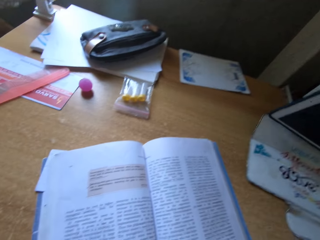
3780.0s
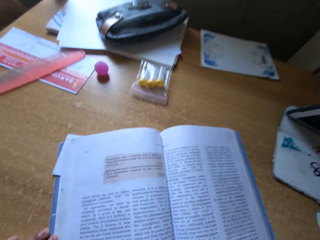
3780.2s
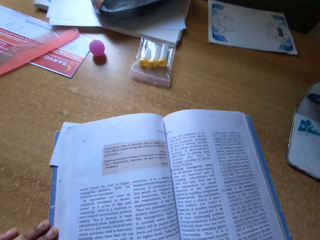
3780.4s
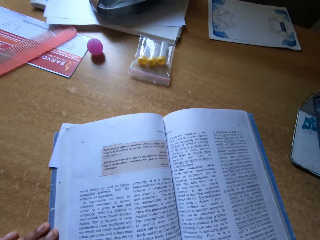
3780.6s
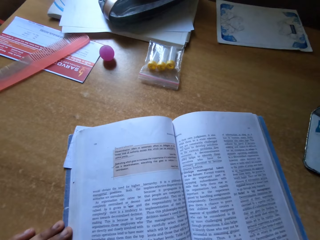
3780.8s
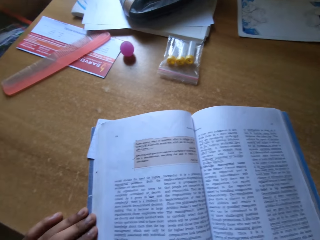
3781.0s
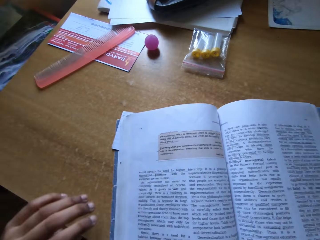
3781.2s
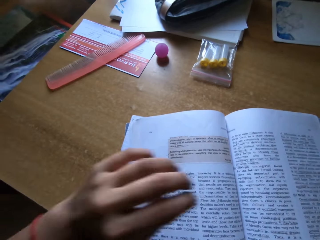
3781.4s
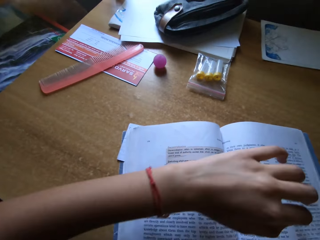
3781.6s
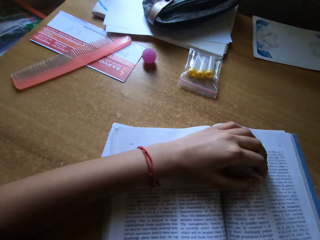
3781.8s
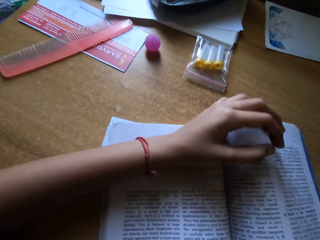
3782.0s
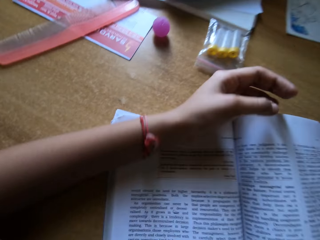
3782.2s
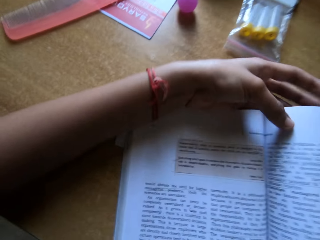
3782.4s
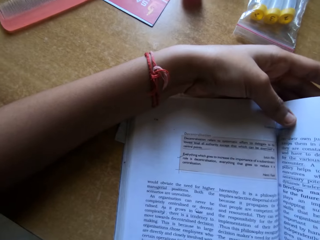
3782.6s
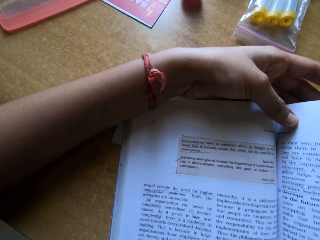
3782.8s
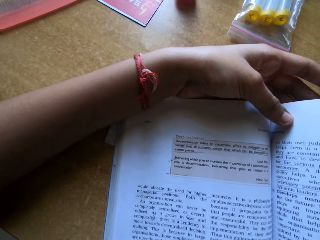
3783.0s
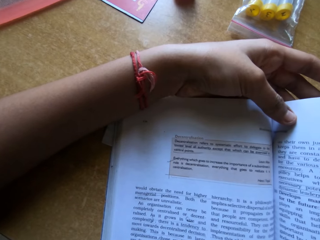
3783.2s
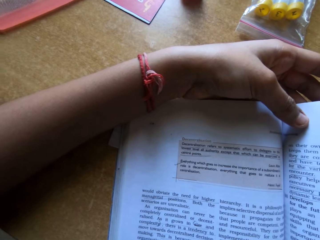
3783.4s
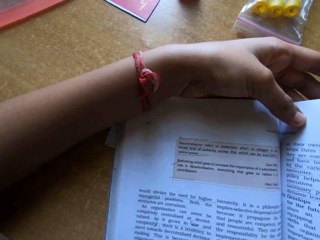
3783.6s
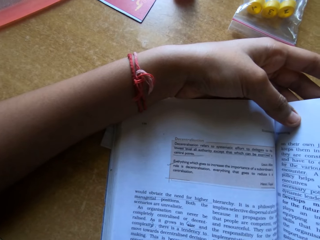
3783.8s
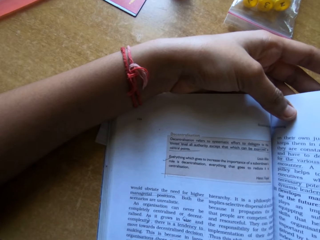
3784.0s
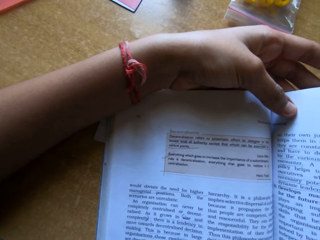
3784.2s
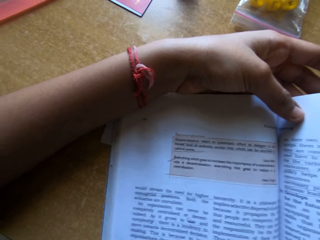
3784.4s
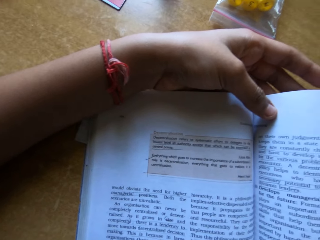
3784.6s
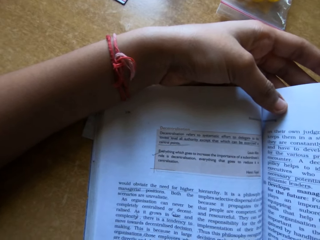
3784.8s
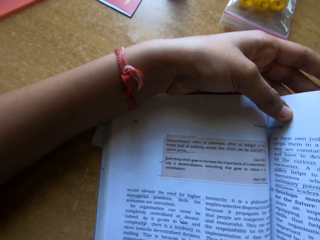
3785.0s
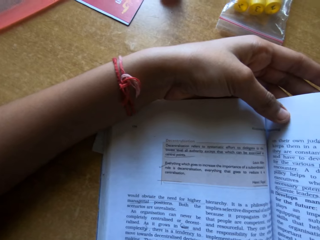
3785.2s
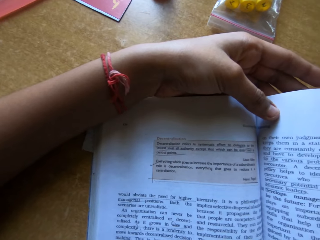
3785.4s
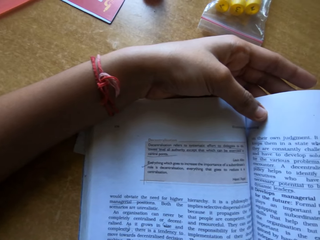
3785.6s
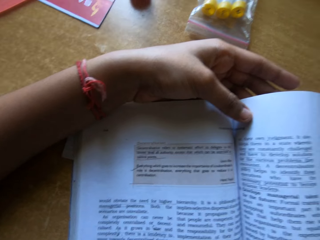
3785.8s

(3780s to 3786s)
The camera wearer reads the book on the table.

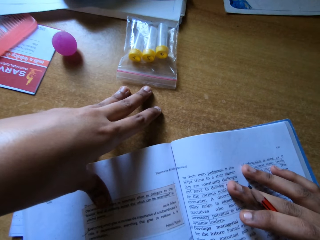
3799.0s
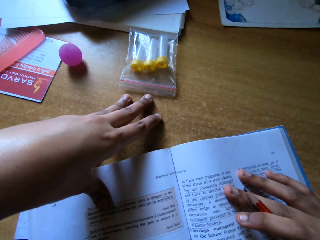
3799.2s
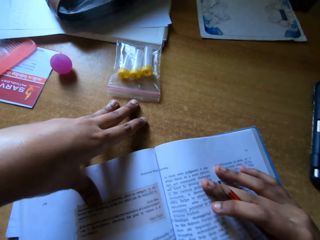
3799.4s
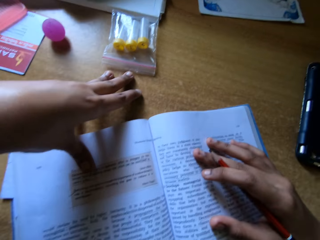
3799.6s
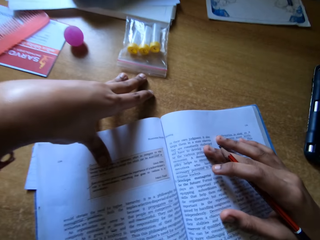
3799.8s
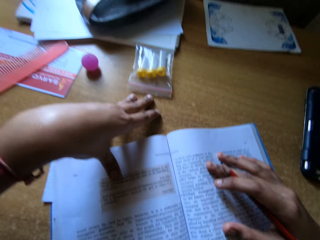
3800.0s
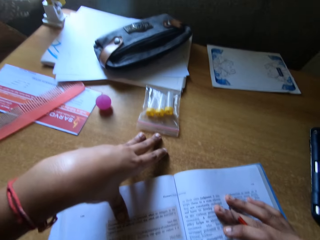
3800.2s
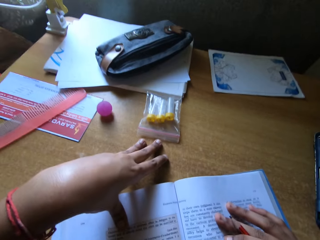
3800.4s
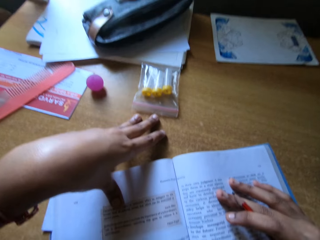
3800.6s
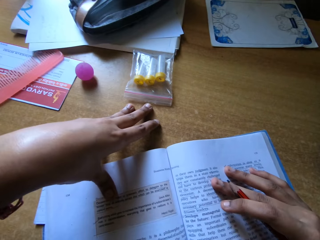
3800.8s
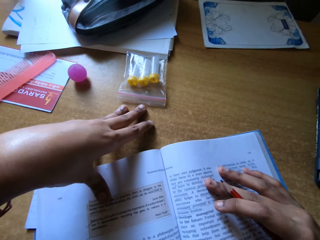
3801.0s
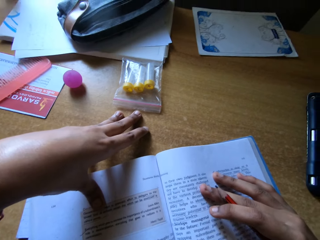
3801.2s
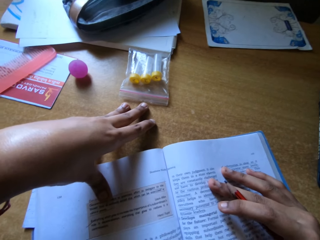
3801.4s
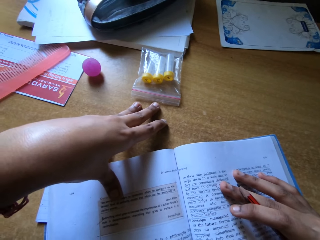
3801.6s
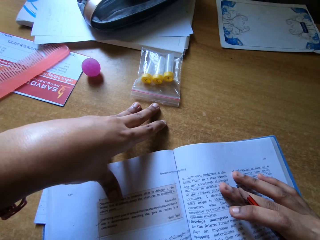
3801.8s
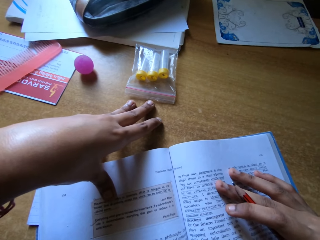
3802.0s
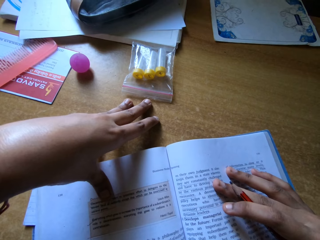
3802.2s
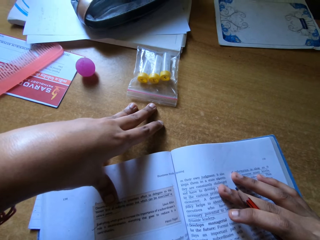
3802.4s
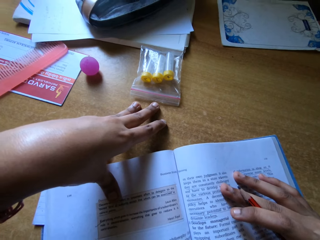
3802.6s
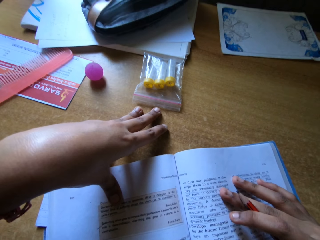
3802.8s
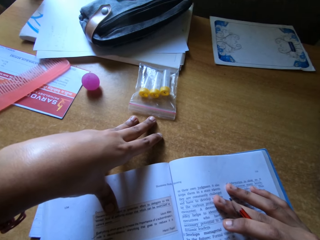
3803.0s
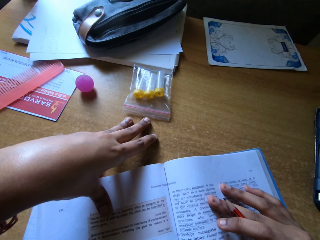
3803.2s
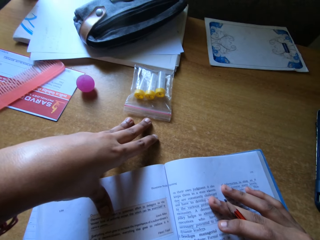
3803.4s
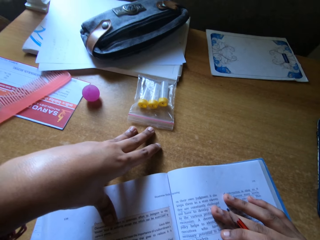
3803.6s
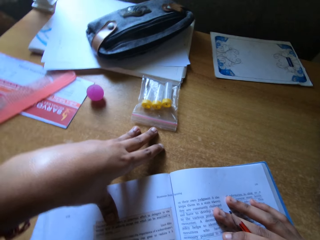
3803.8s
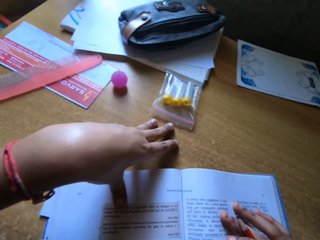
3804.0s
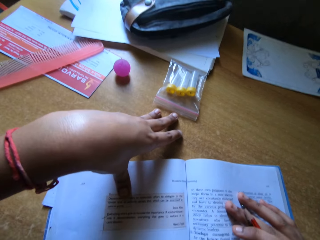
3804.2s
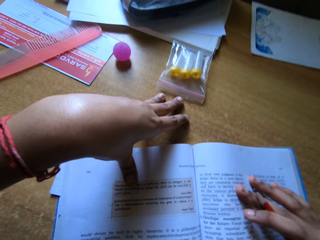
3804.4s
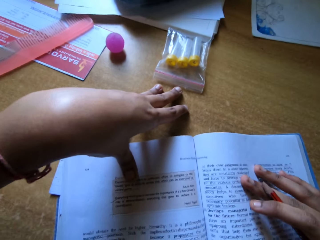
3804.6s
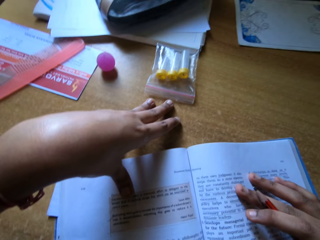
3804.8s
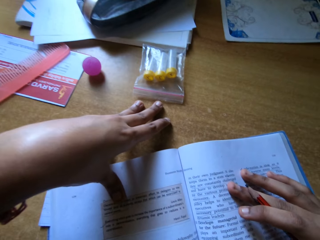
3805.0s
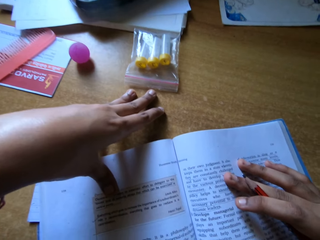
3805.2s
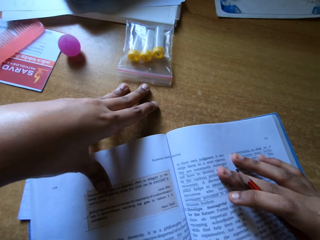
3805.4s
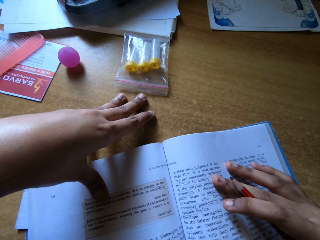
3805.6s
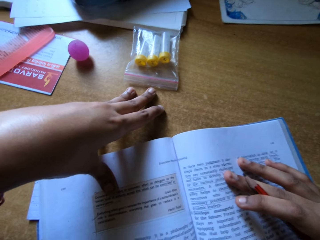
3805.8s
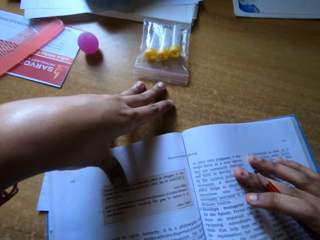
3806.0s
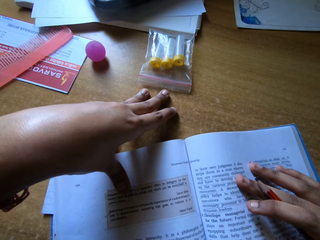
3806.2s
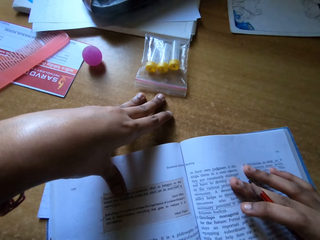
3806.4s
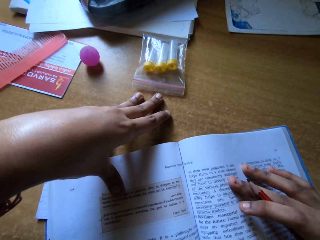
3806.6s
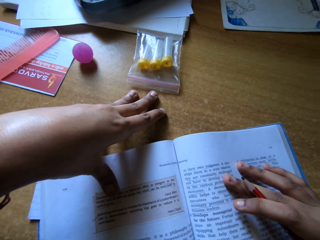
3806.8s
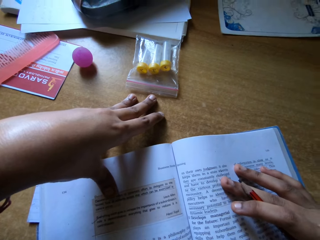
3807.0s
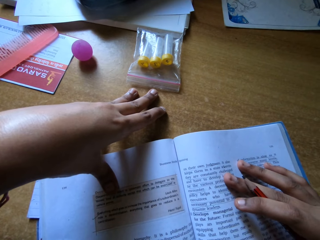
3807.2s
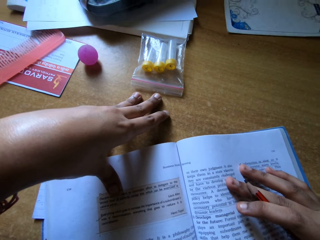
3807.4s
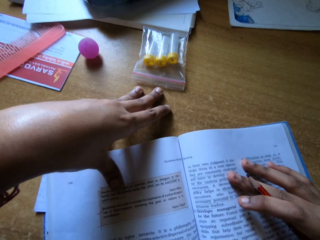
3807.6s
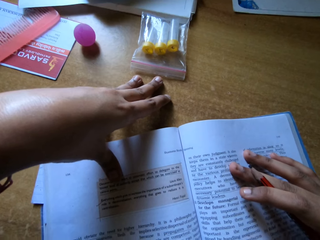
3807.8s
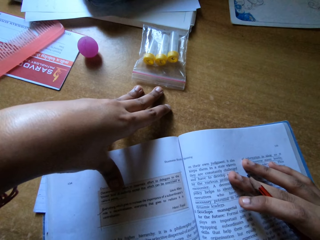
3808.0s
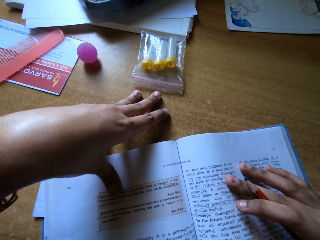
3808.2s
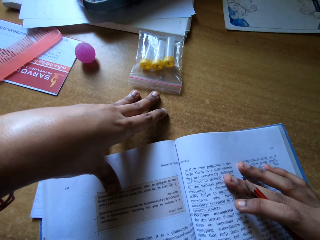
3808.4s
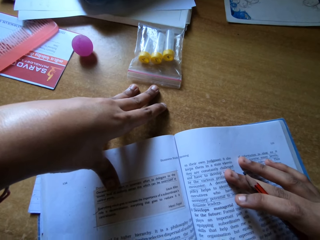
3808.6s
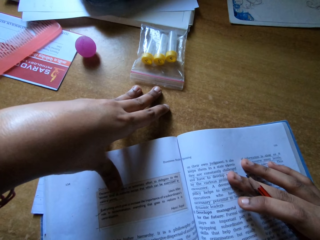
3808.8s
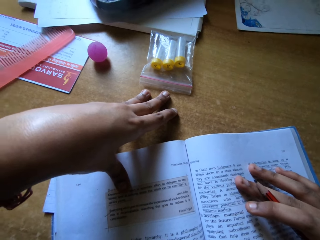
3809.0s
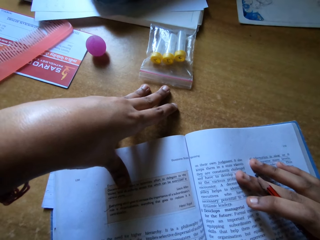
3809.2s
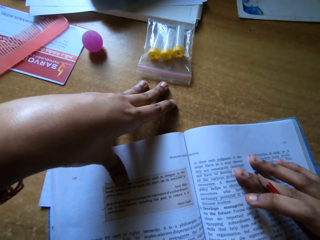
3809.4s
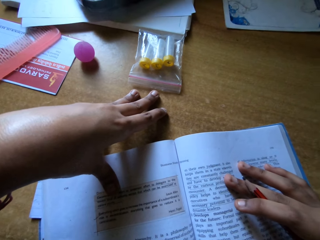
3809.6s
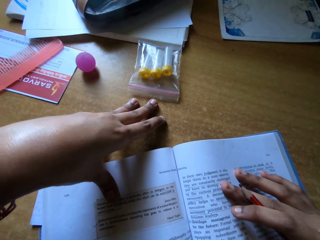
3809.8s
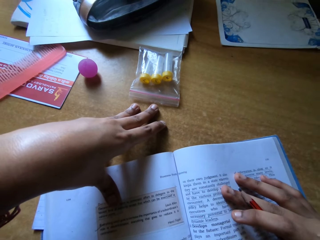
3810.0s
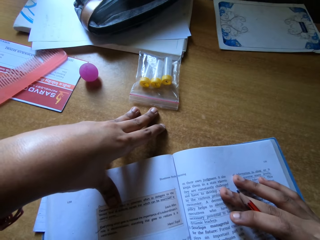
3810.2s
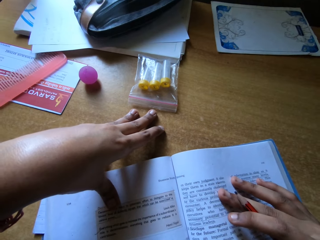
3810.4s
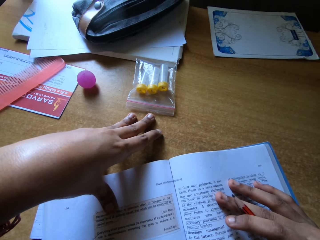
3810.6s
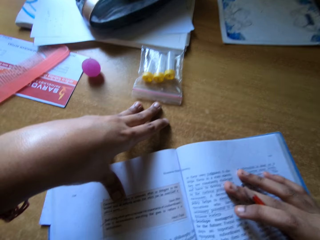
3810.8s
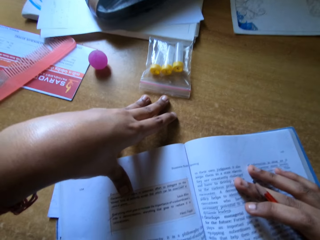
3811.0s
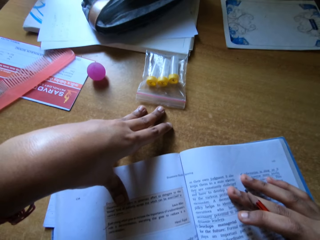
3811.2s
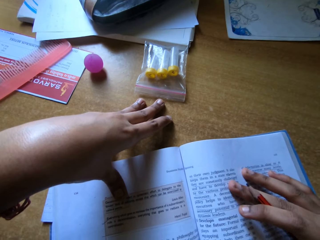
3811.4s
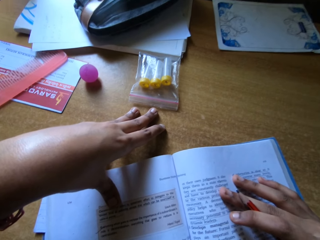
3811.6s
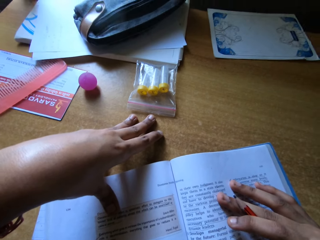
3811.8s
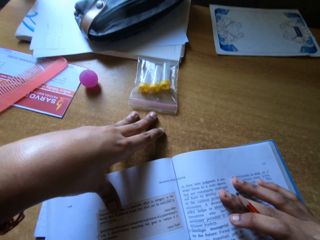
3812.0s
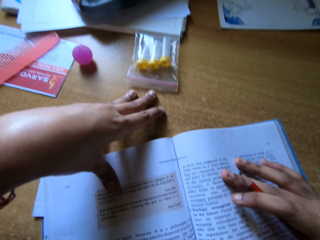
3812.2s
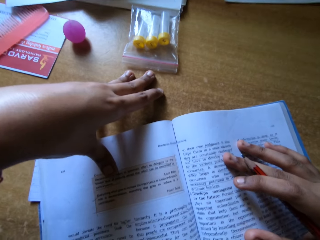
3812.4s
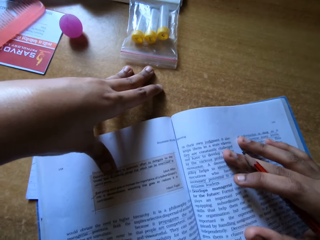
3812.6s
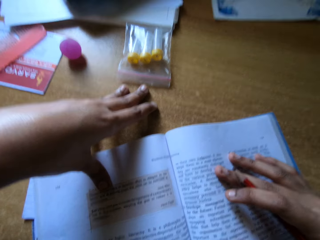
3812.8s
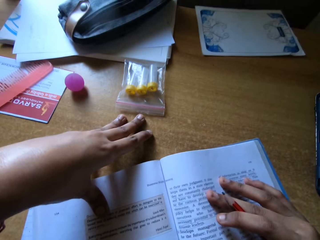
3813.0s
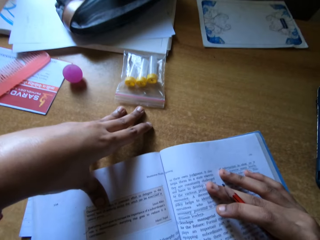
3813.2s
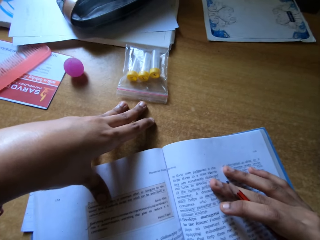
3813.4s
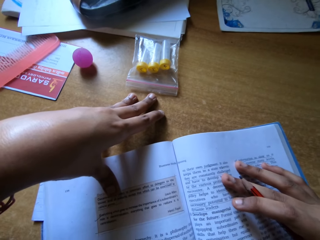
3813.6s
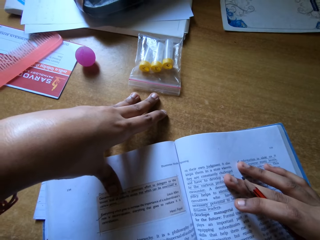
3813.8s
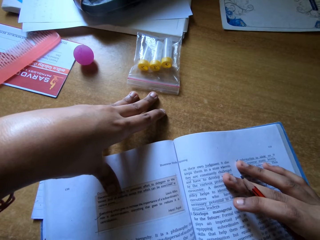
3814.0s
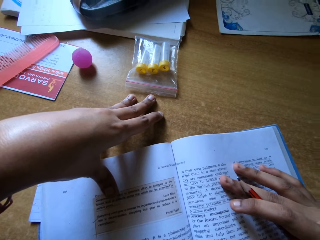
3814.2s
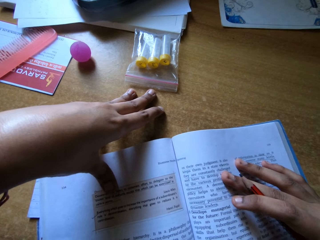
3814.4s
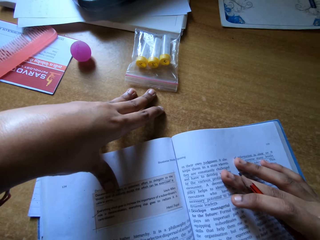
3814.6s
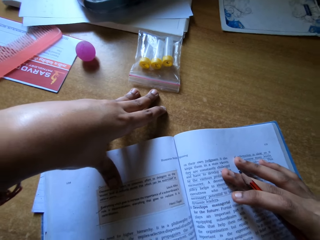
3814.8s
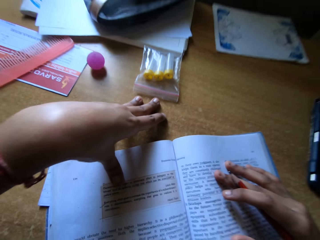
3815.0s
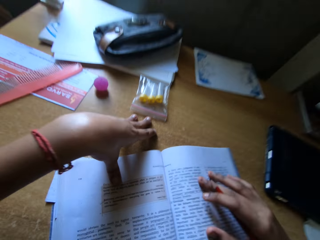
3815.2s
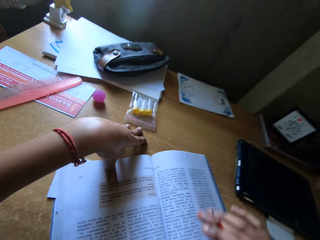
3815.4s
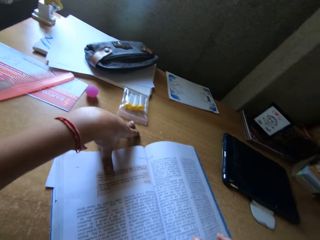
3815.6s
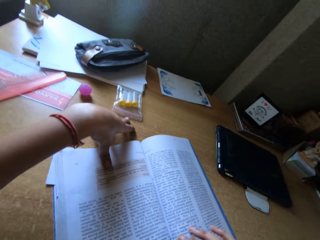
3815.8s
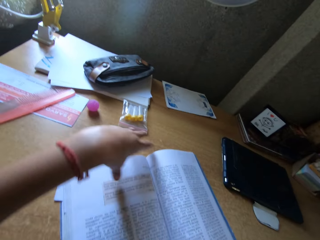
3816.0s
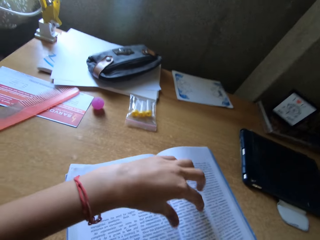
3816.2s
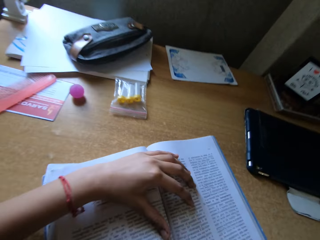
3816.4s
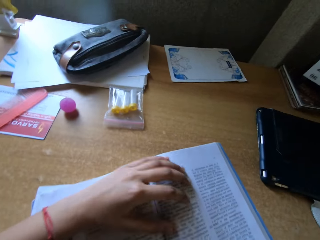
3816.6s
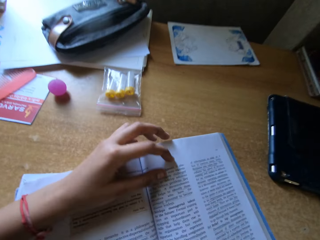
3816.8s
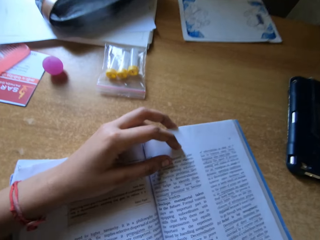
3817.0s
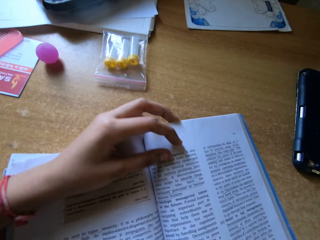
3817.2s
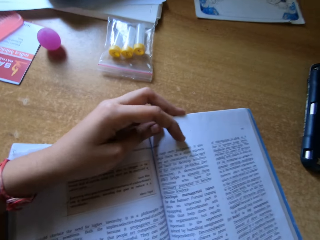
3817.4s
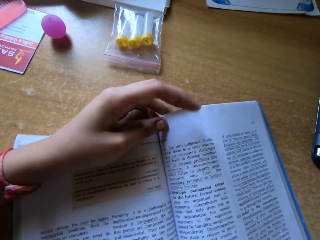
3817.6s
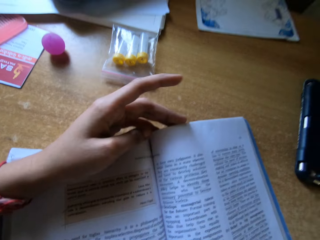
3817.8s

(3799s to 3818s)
The camera wearer holds the book with both hands. They read the book.
